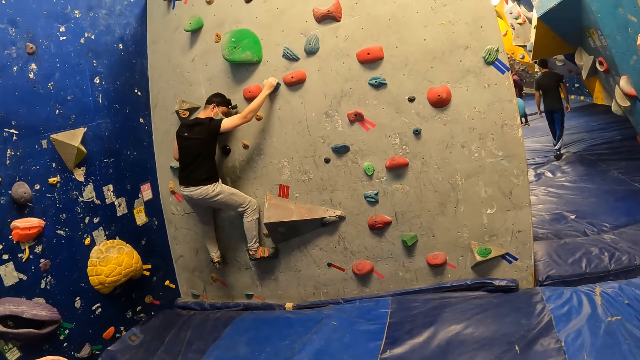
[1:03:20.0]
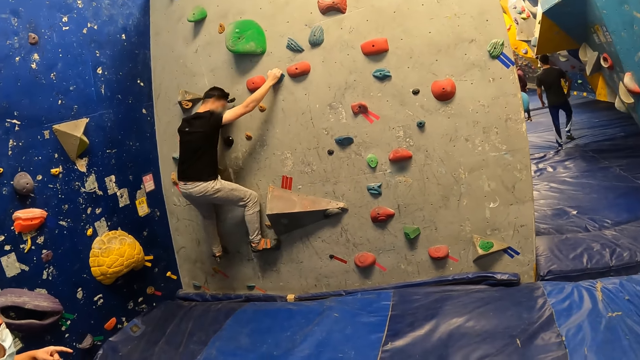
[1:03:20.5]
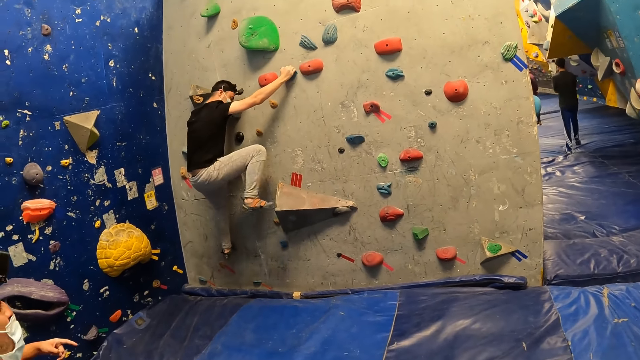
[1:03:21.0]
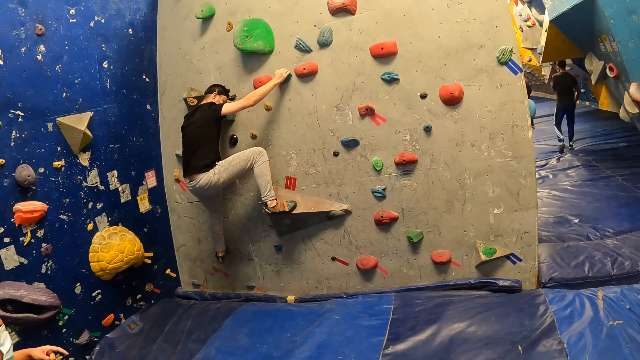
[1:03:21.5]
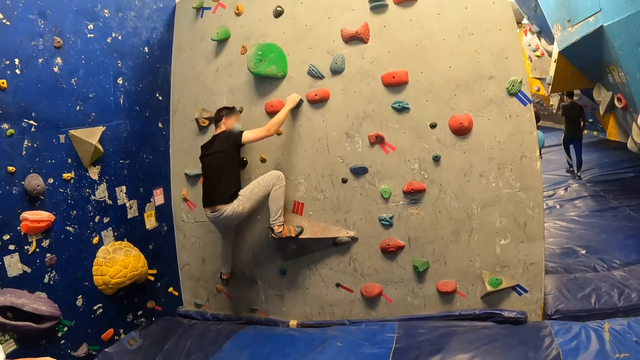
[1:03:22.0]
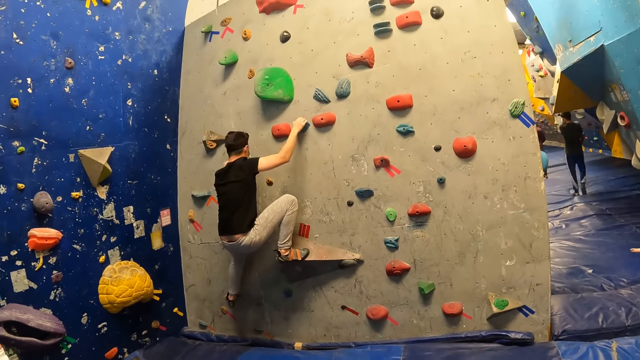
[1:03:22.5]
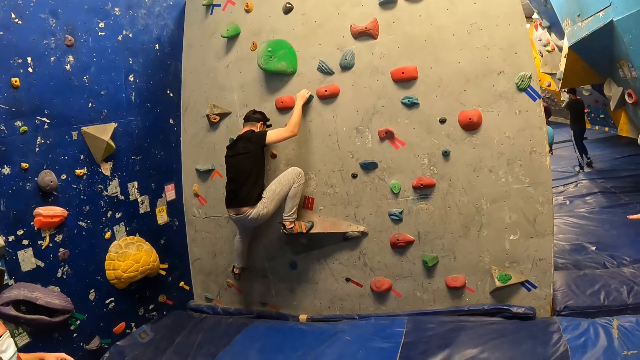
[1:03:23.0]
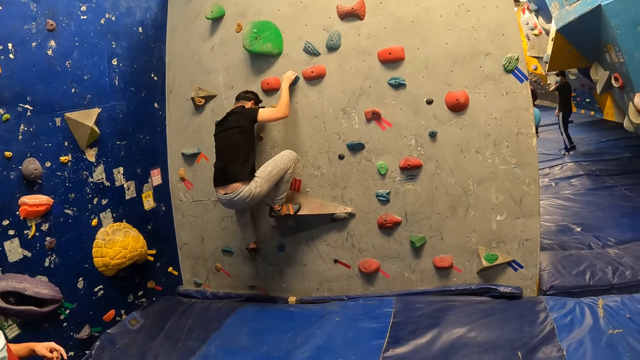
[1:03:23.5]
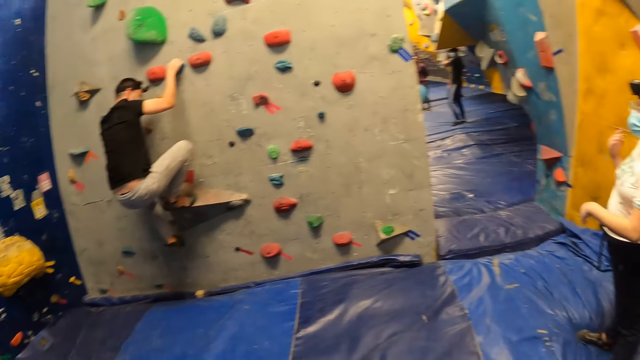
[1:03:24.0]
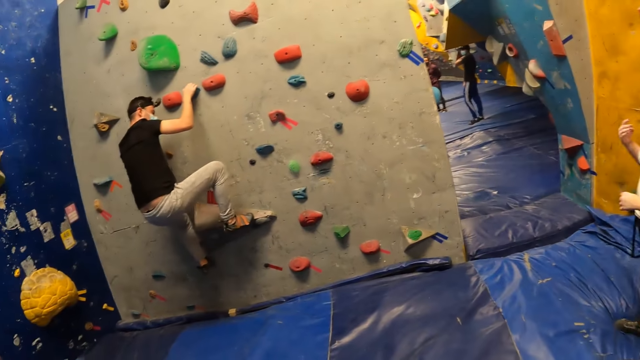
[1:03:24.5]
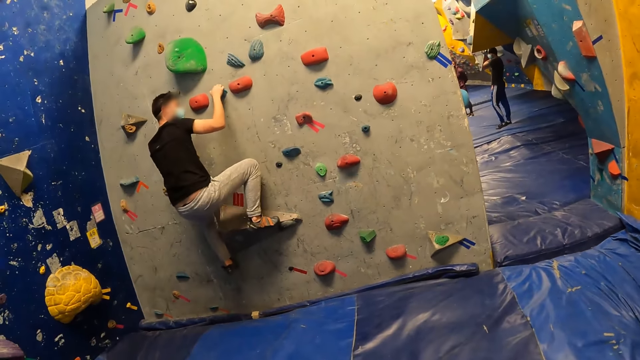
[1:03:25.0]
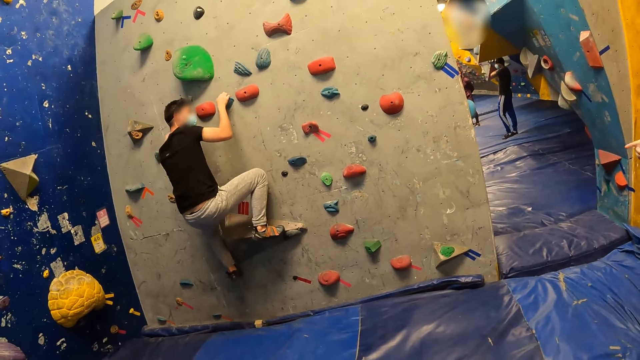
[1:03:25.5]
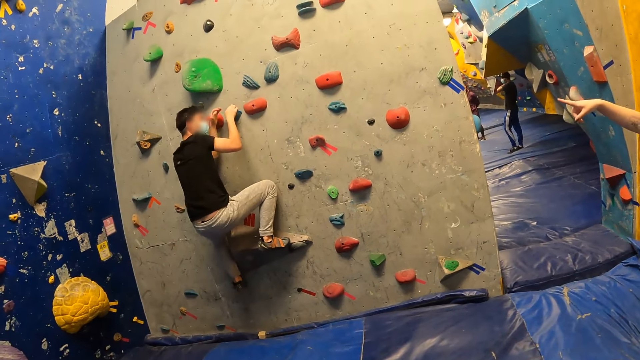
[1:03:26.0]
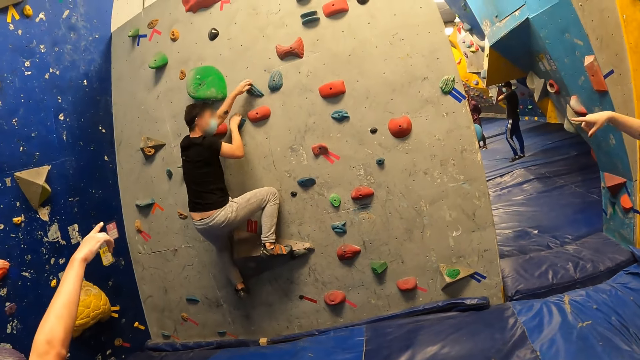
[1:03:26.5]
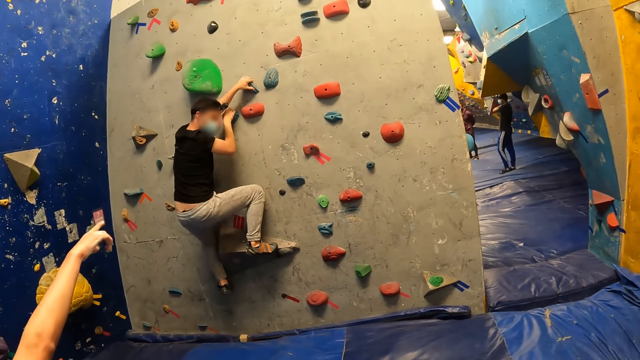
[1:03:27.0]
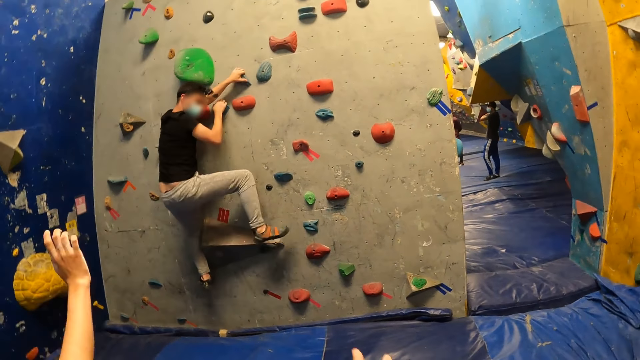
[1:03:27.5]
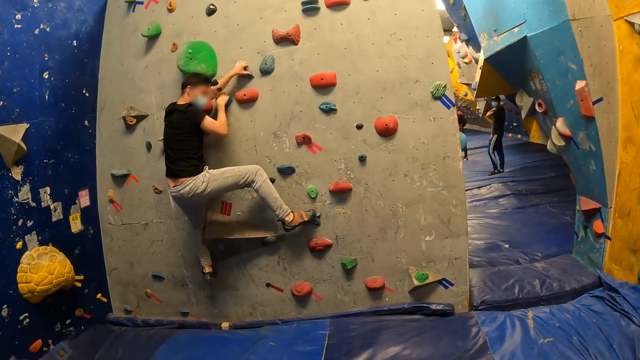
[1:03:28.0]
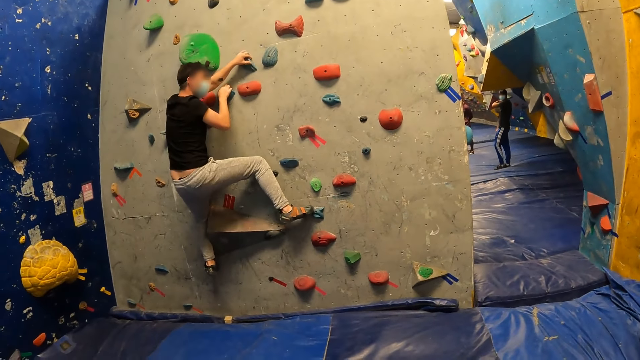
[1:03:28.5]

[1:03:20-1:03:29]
The camera wearer looks around.

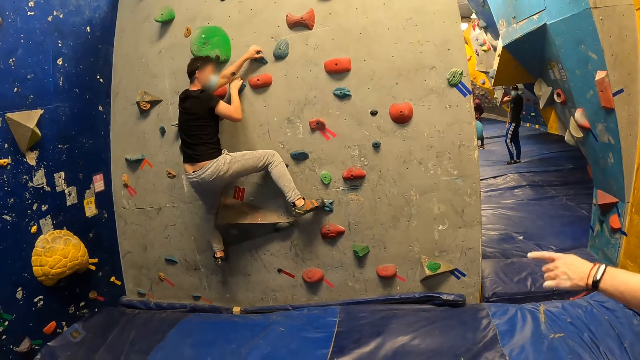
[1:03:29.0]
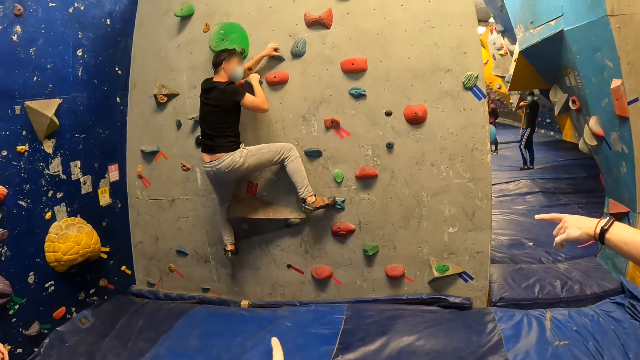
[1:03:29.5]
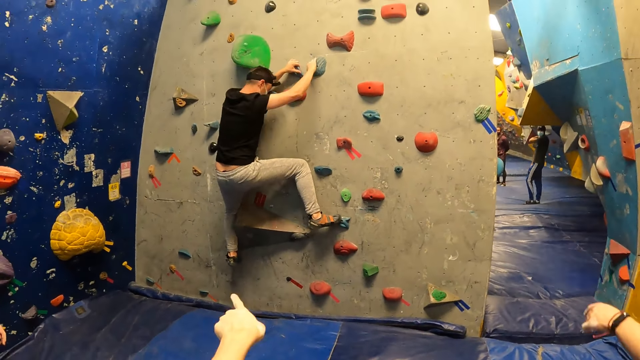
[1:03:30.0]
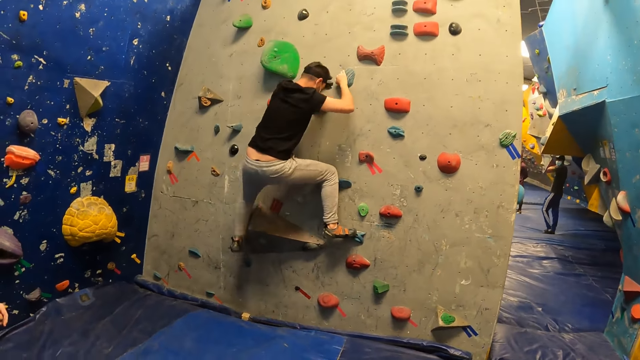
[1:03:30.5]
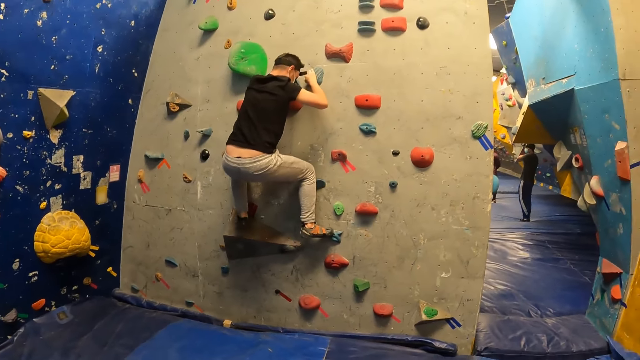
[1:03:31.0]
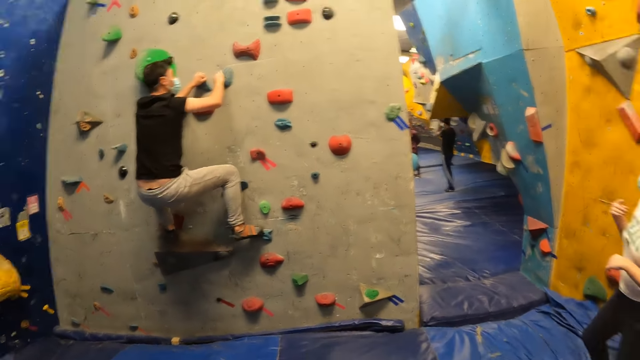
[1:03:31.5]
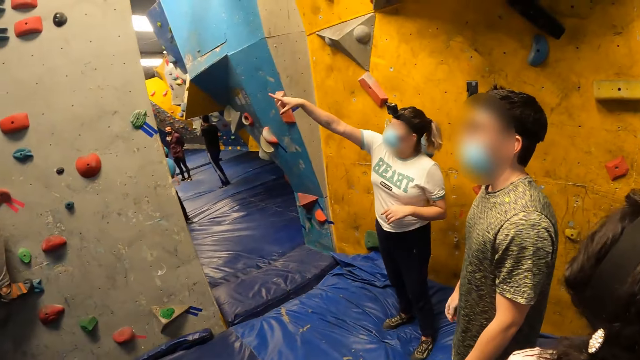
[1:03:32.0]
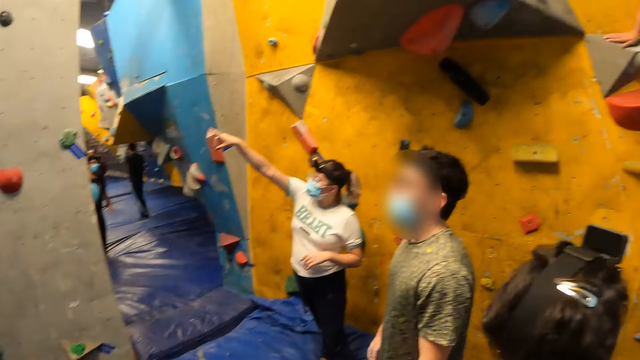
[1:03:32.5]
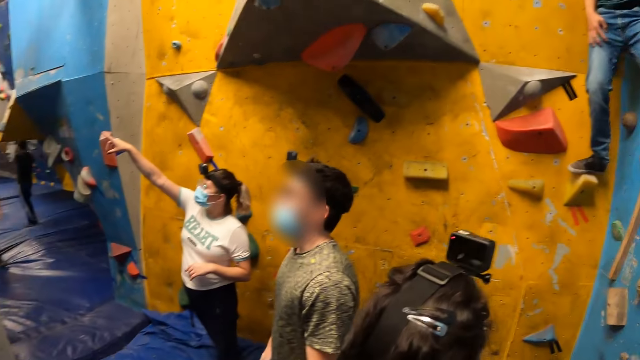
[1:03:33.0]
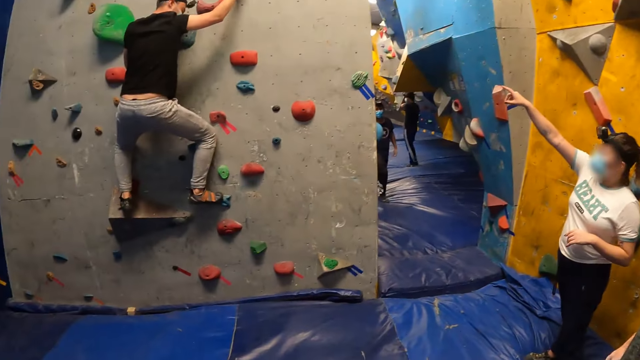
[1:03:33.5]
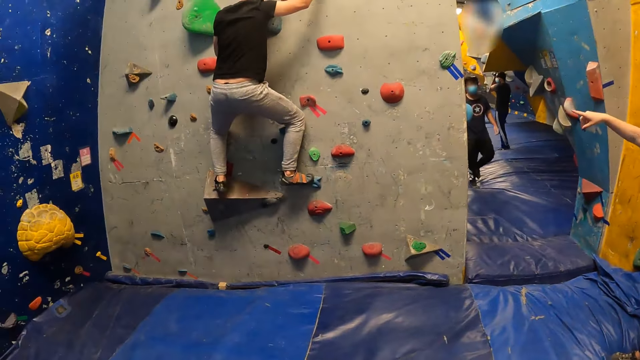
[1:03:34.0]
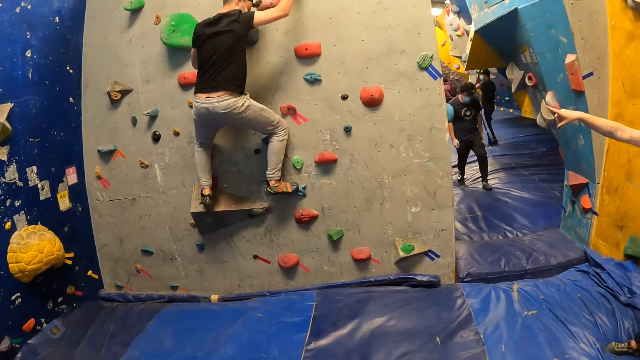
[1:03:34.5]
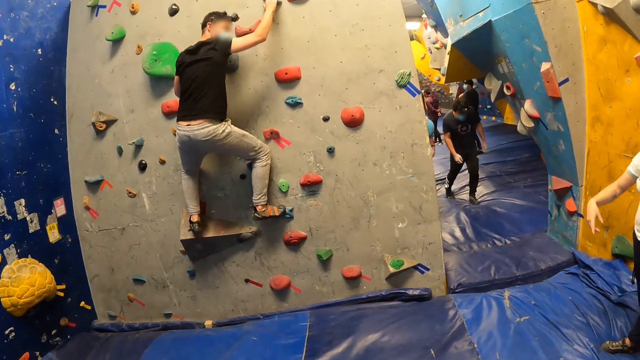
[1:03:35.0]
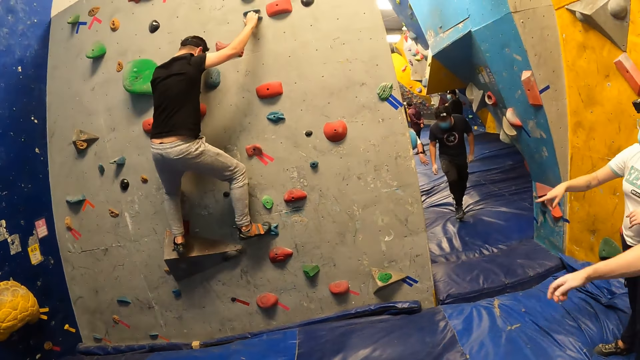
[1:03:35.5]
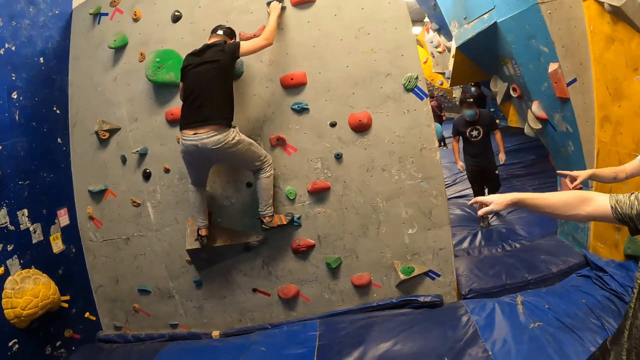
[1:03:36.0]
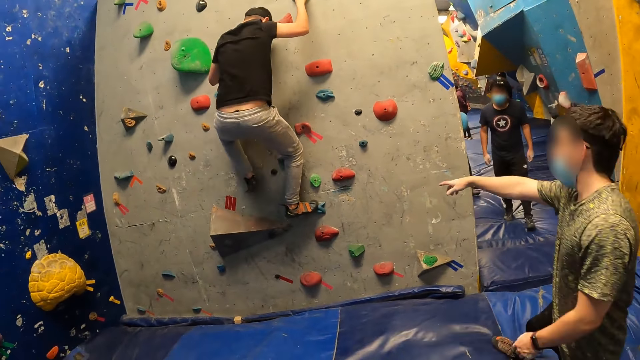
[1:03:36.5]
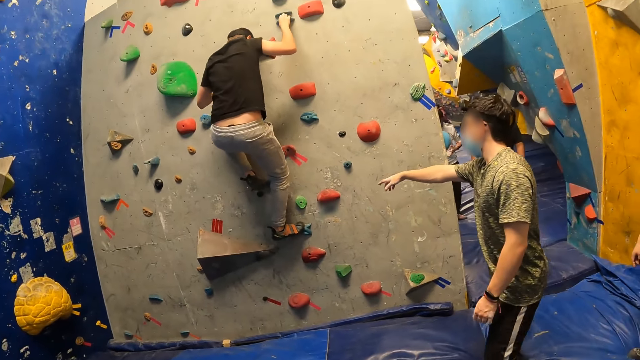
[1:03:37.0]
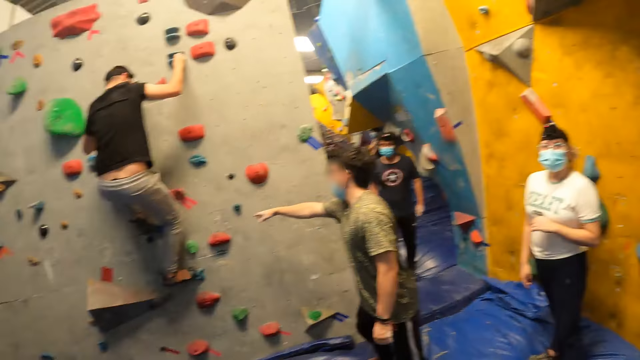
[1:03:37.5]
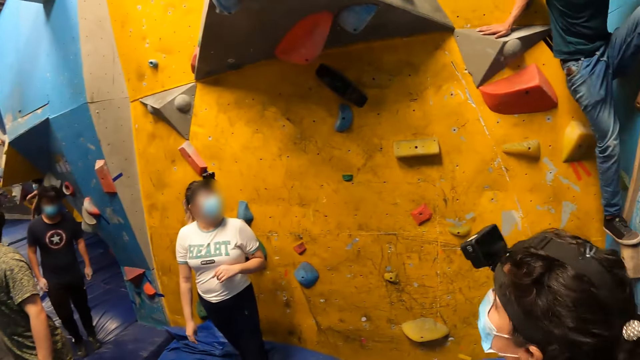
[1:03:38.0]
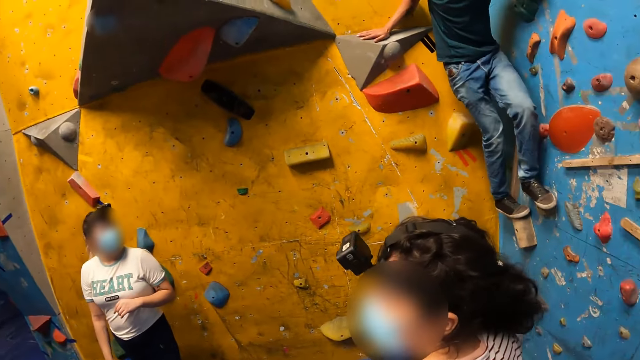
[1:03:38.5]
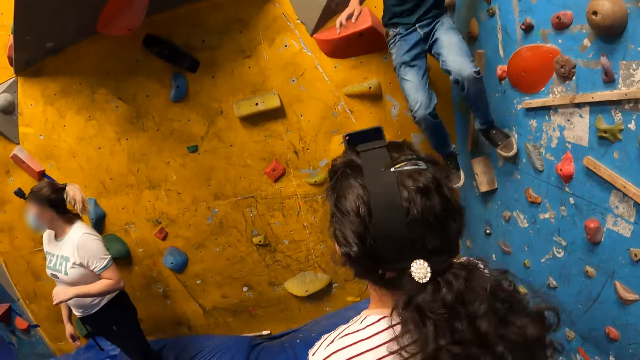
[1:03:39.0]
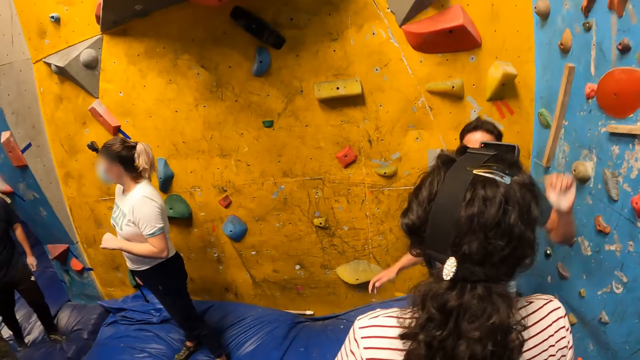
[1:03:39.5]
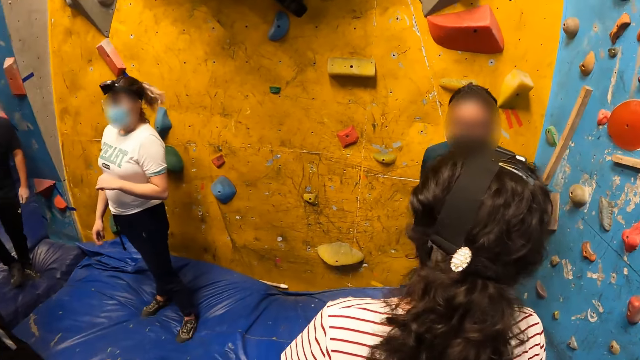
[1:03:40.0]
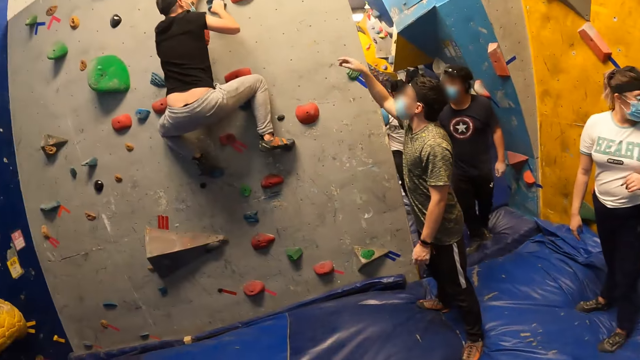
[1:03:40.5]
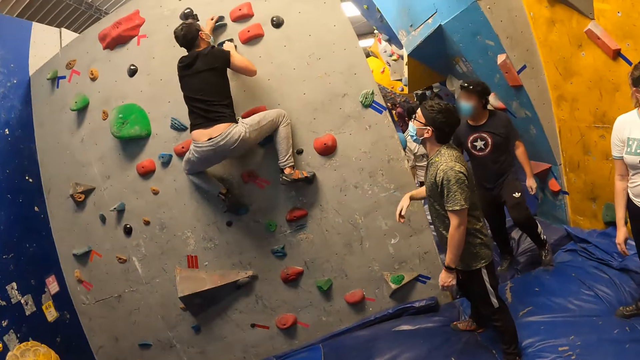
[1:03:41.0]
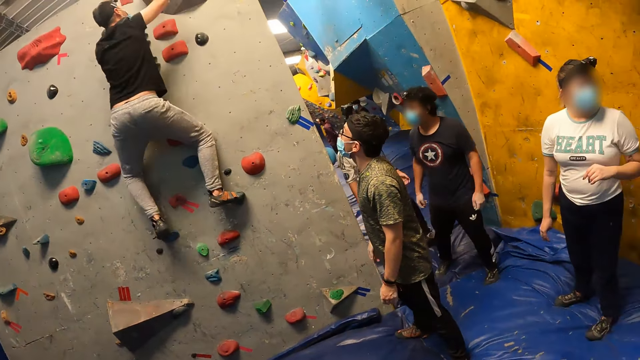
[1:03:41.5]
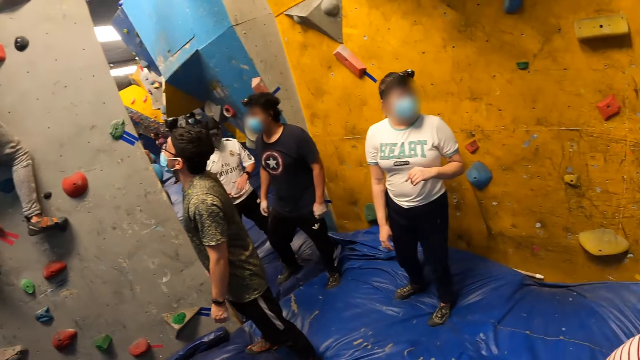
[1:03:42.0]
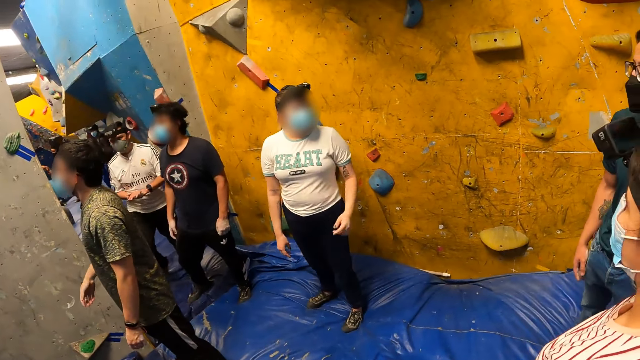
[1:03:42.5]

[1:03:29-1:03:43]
A lady points at the wall. A man stands on a bouldering wall. The camera wearer looks around. Another man walks around. Another man points his right hand towards the bouldering wall and moves towards the bouldering wall. The first man jumps from the bouldering wall to a crash pad. The camera wearer looks around.
